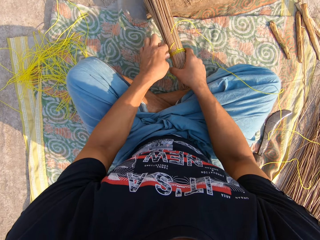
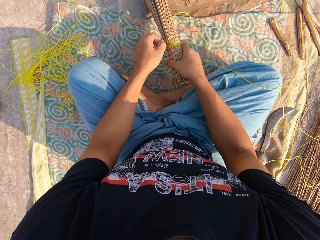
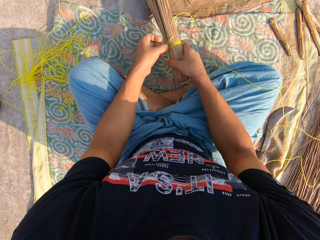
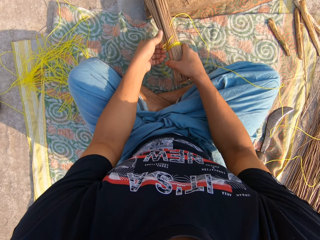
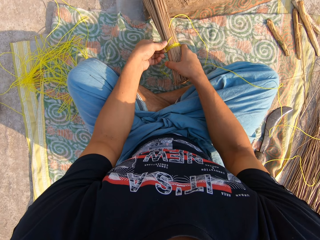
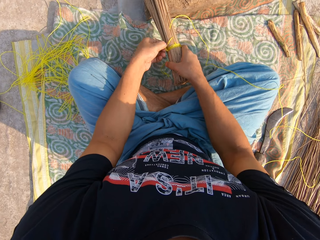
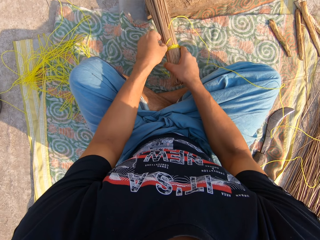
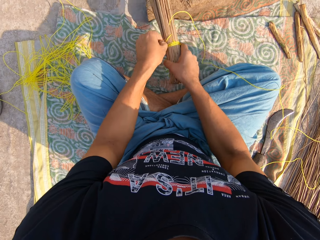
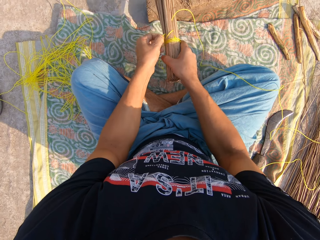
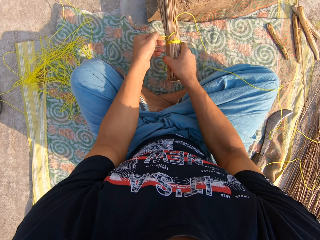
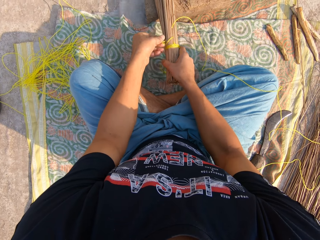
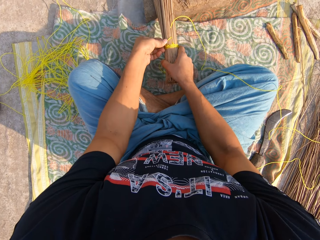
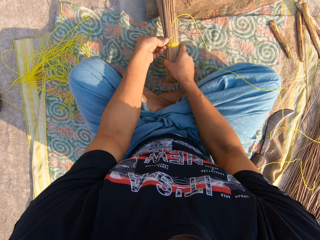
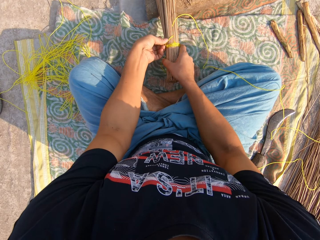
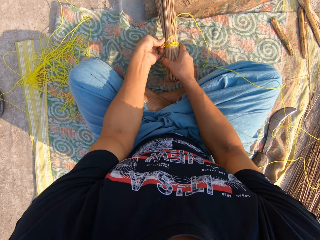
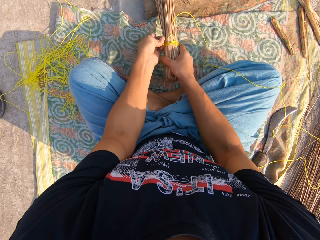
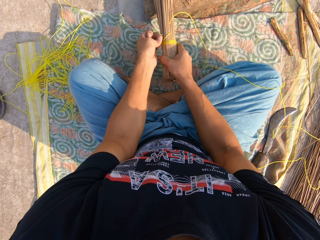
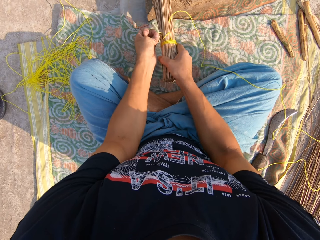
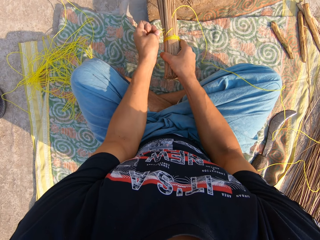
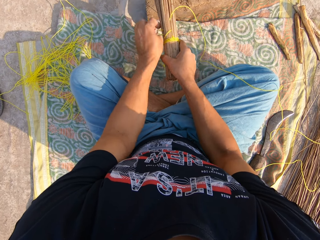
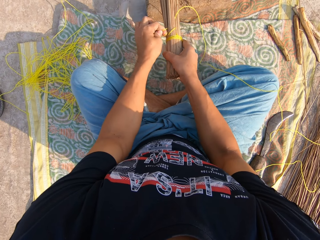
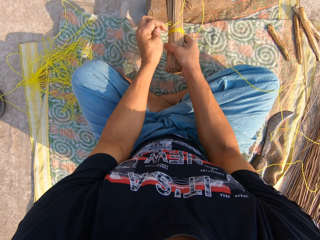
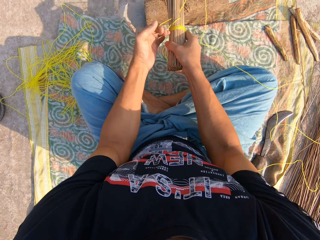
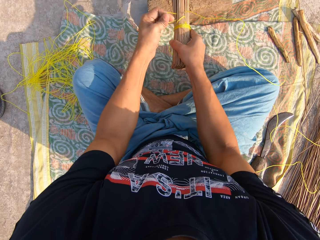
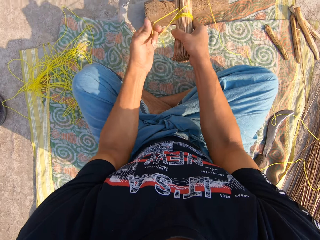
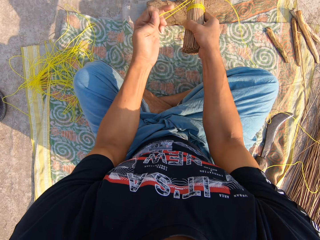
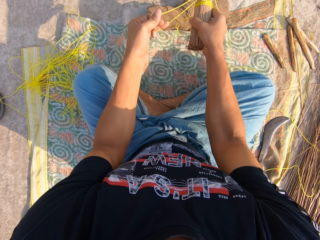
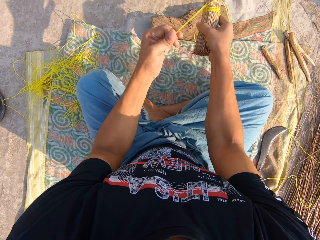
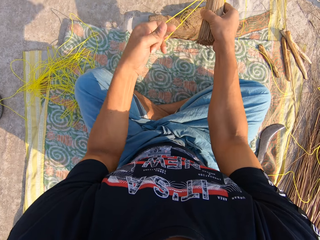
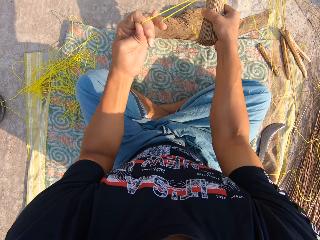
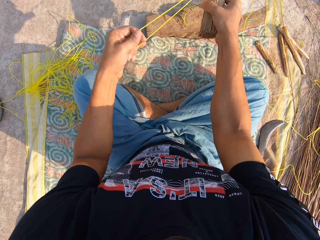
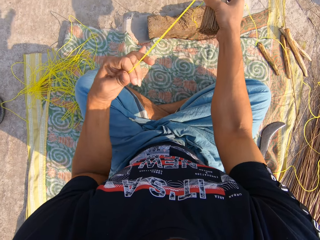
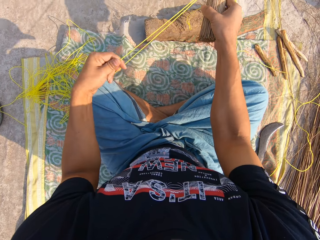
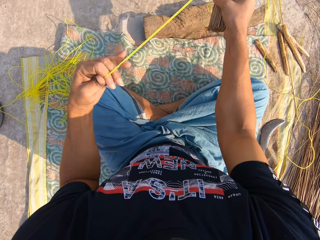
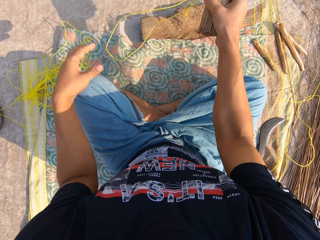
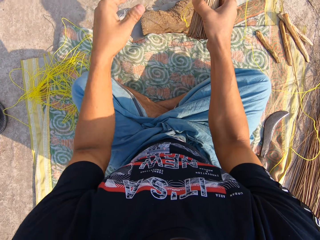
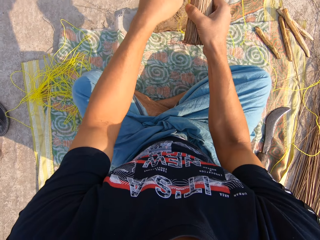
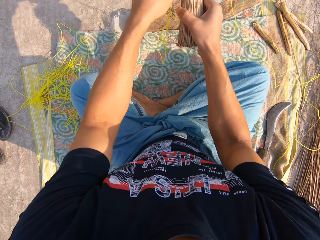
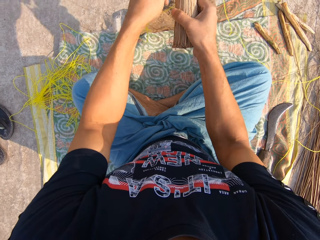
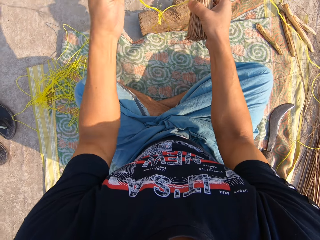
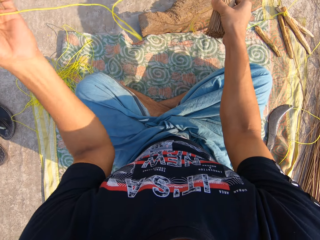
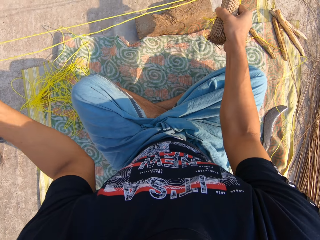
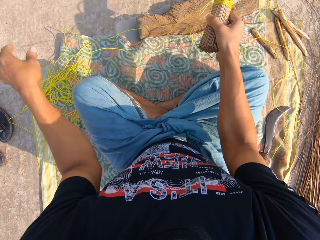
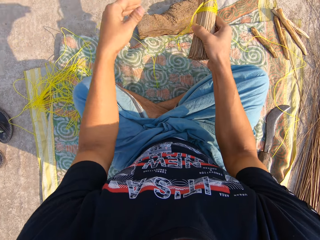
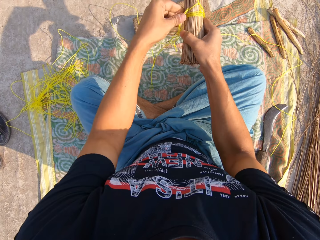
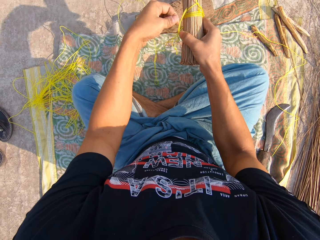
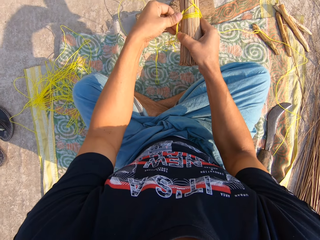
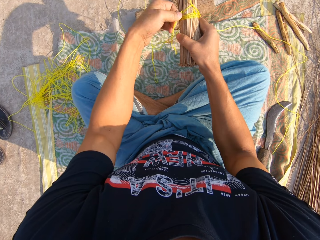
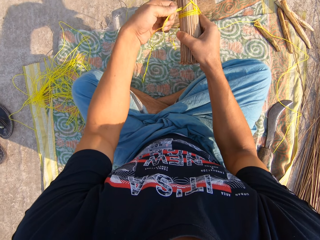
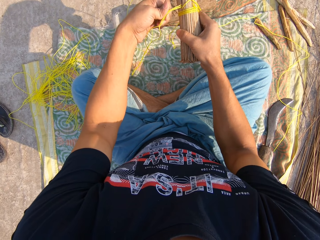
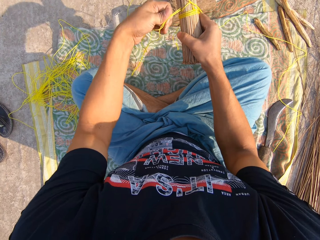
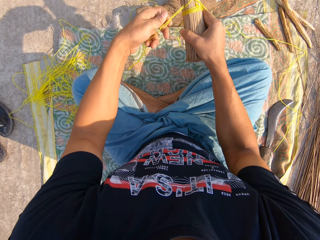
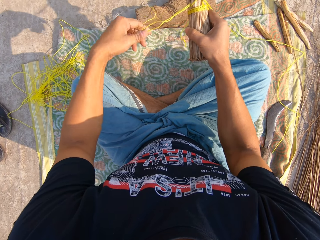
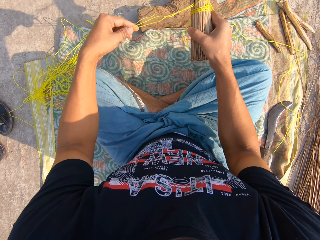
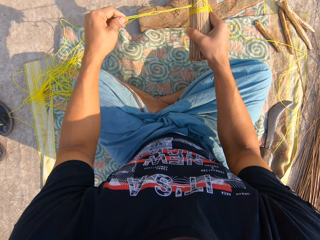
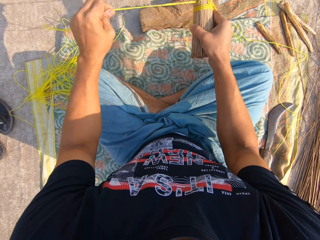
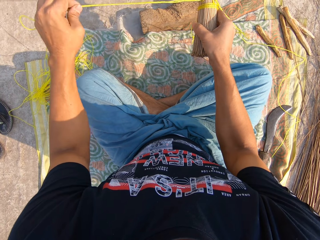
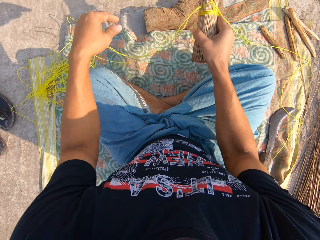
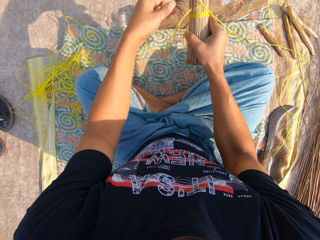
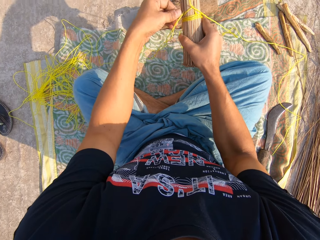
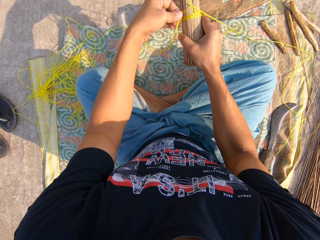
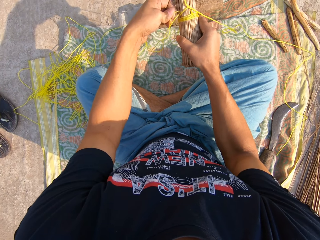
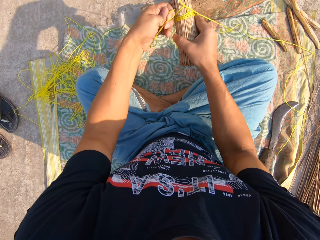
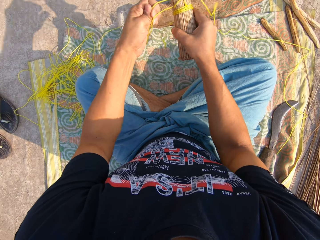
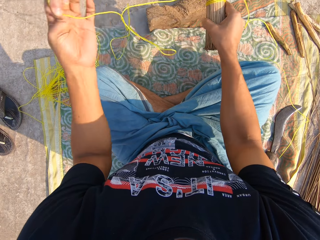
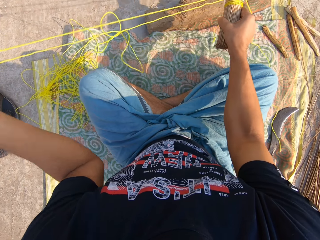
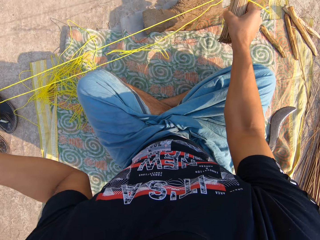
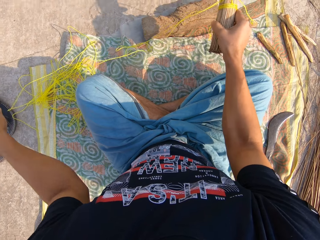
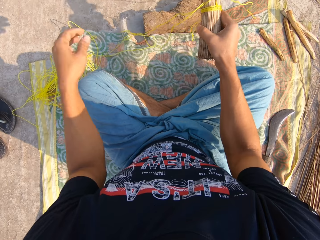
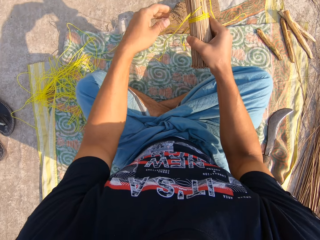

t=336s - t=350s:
The camera wearer adjusts the rope.

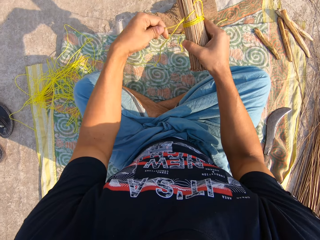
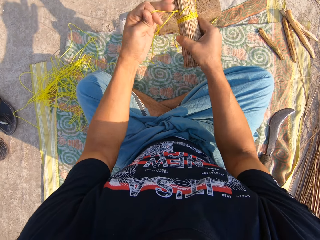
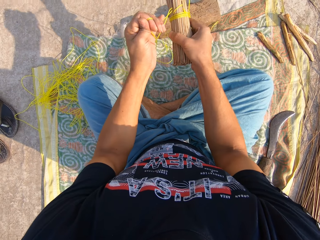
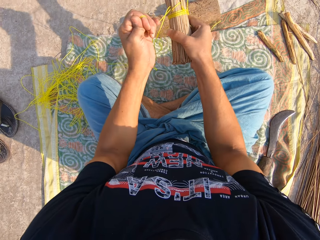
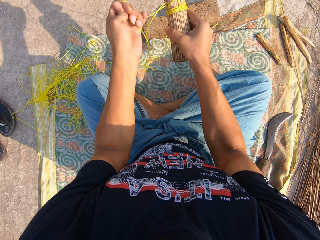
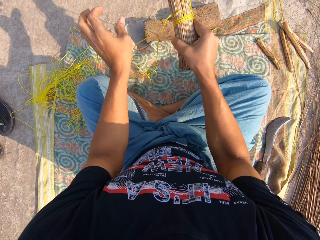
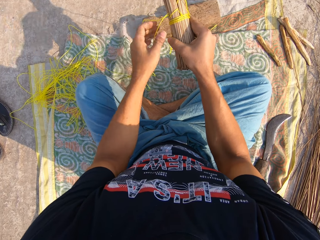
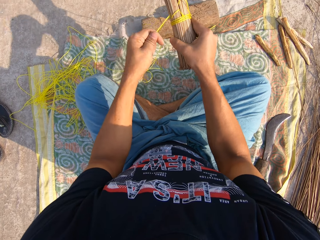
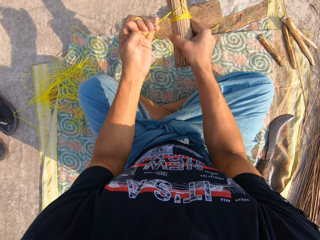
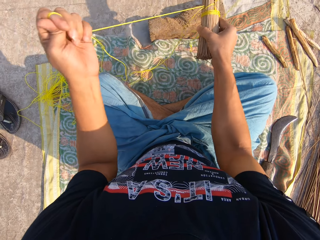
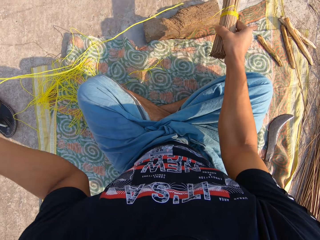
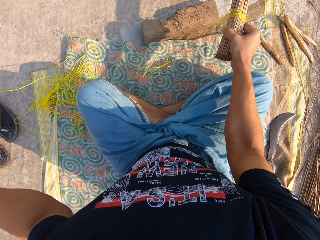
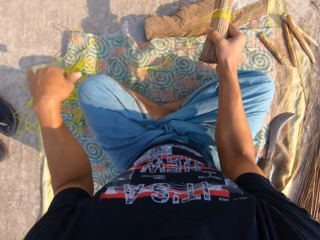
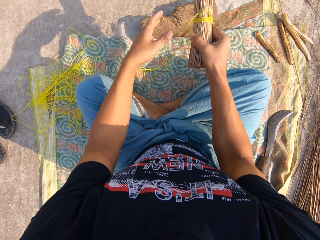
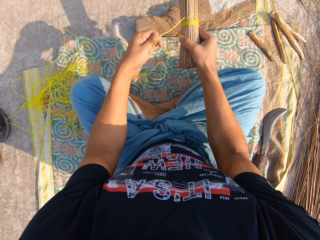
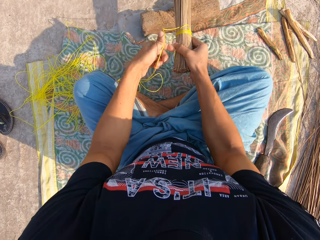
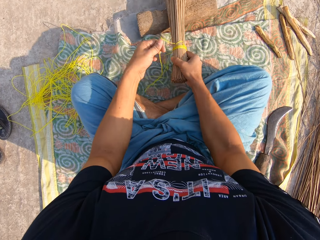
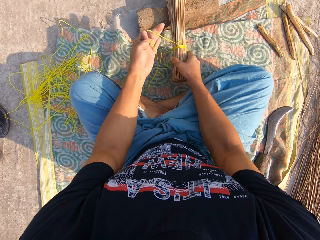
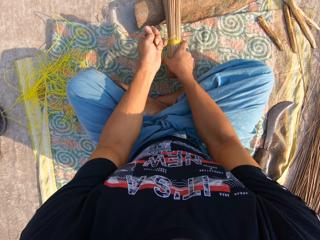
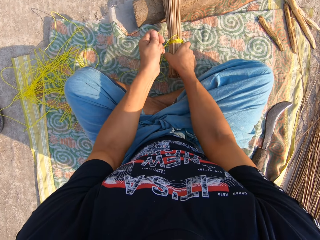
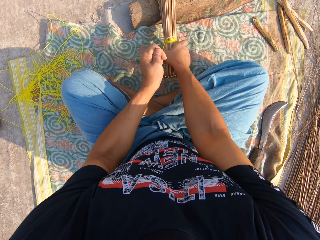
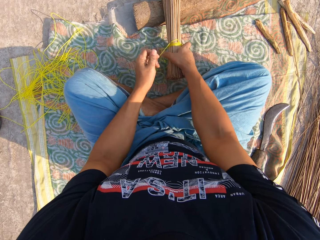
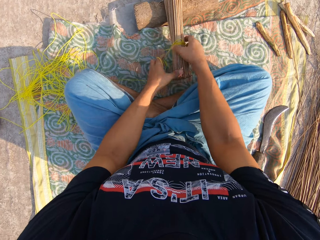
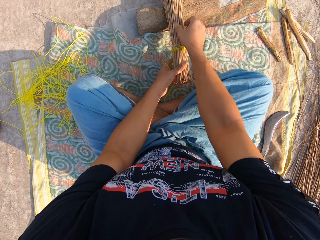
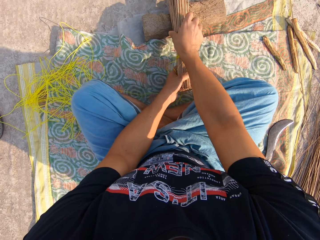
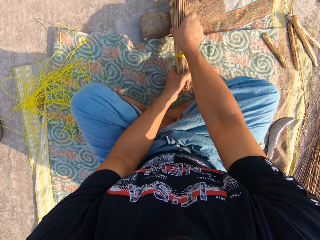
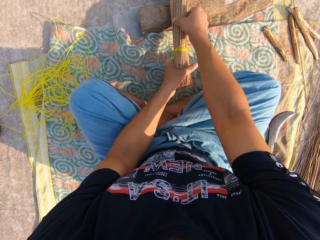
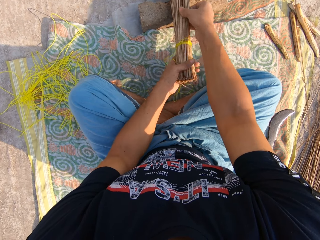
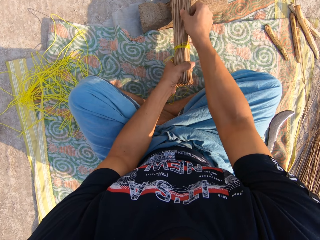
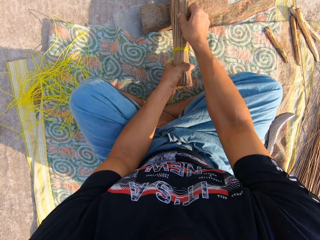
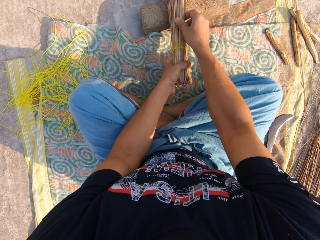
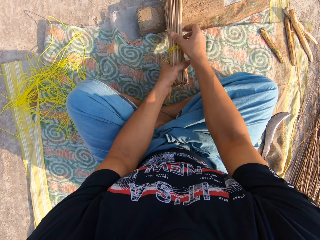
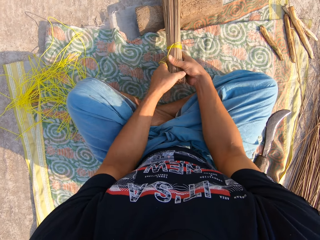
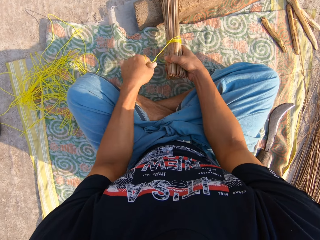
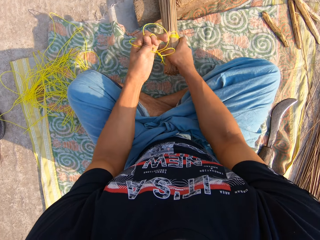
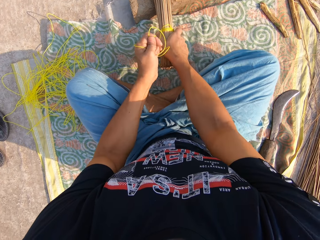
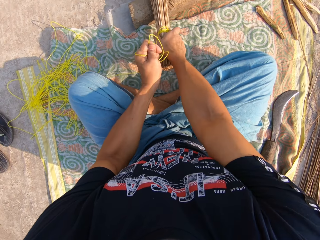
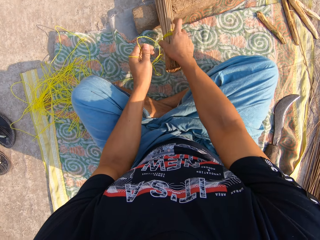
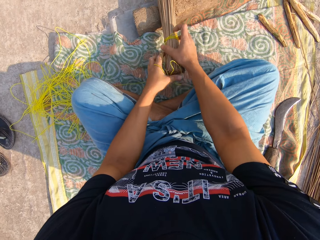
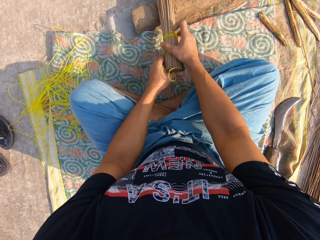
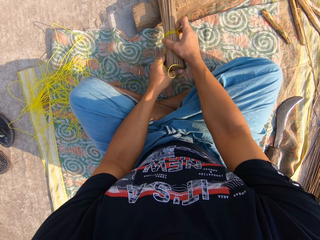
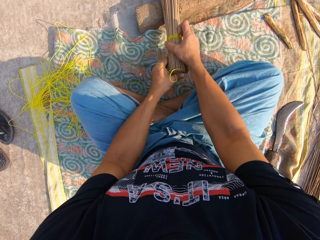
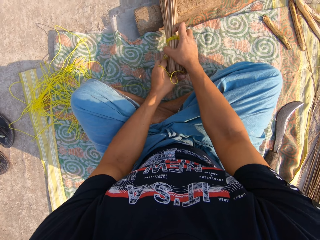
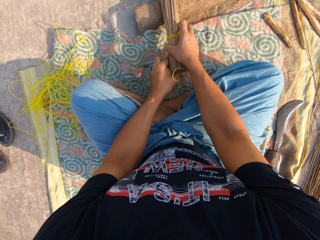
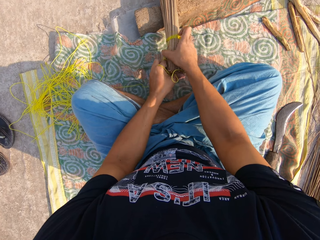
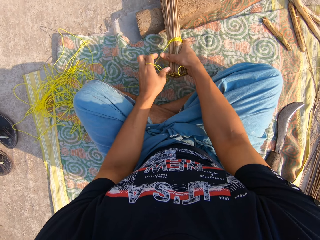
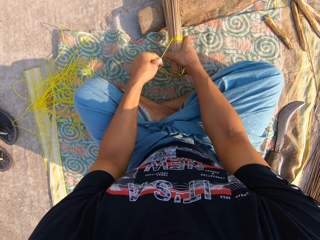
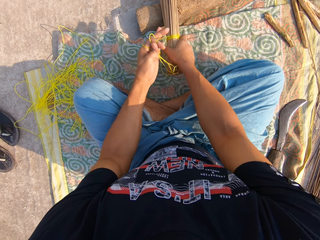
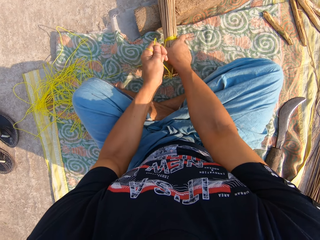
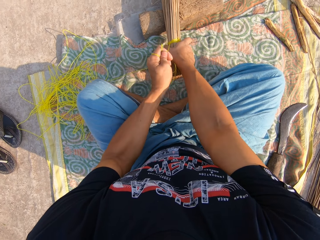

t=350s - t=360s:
The camera wearer tightens the rope. They adjust the broom sticks.
